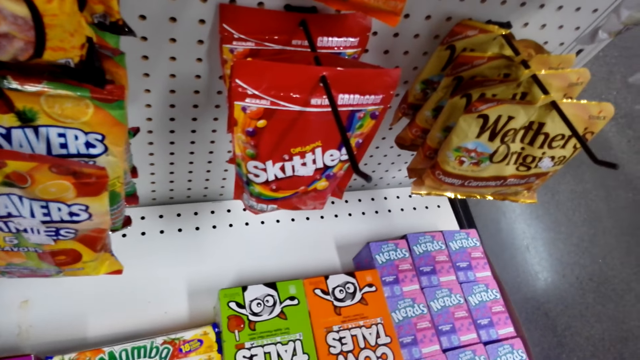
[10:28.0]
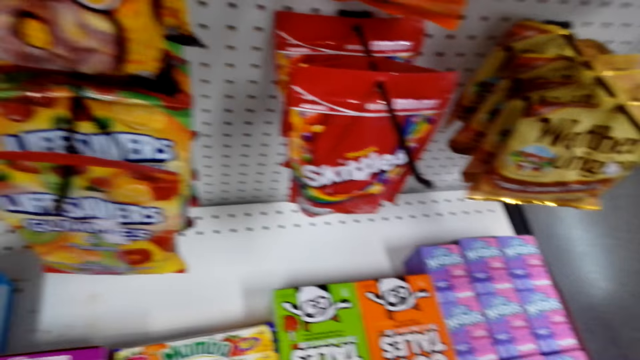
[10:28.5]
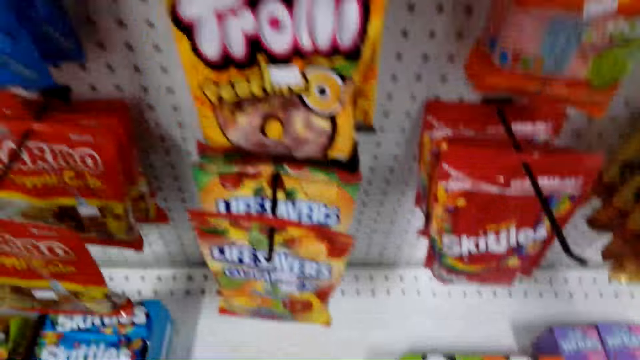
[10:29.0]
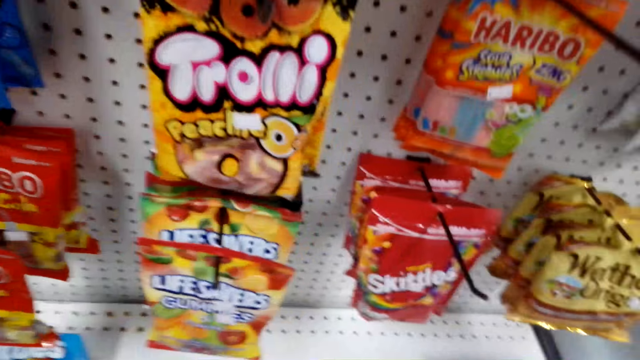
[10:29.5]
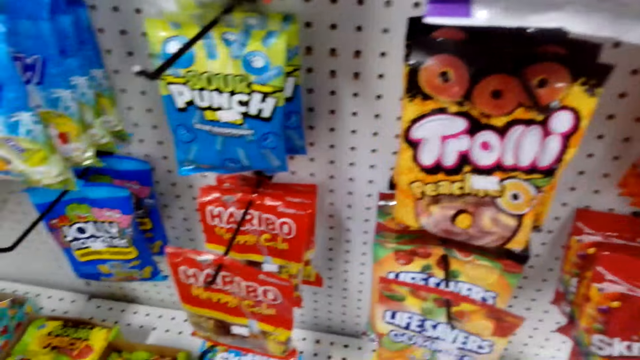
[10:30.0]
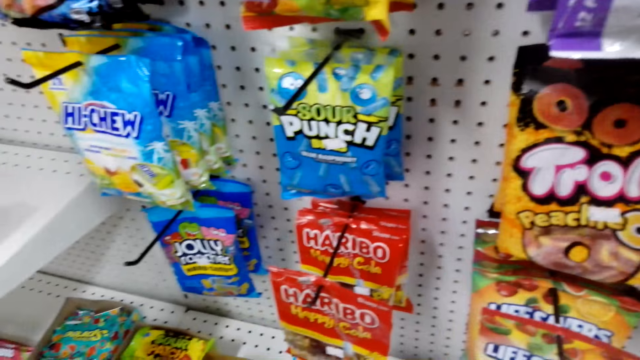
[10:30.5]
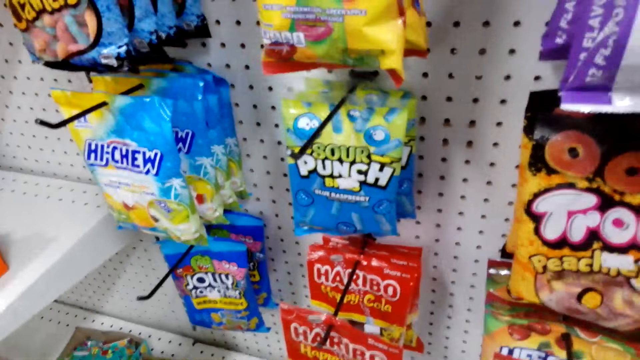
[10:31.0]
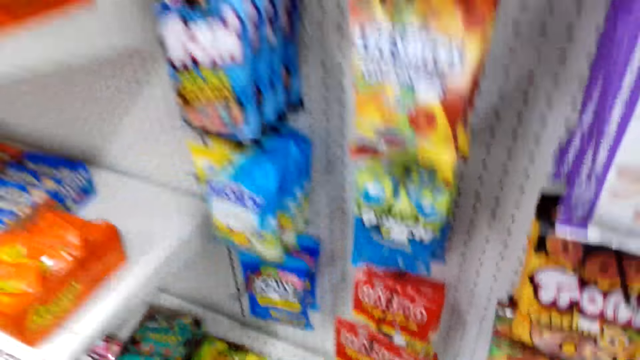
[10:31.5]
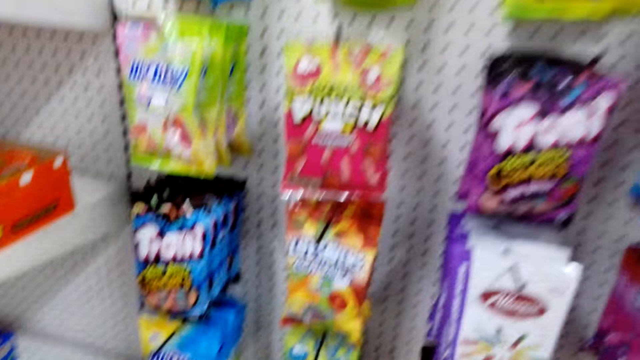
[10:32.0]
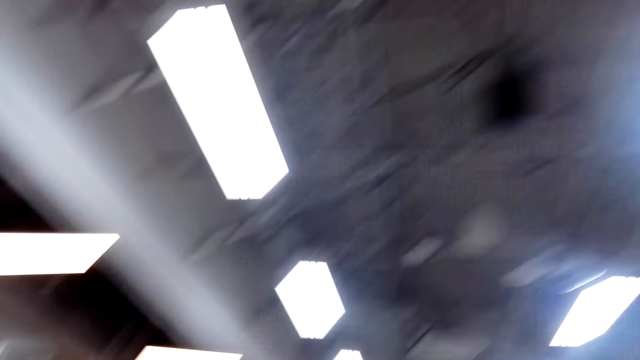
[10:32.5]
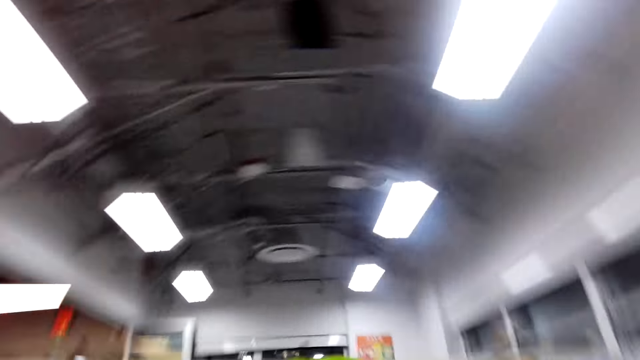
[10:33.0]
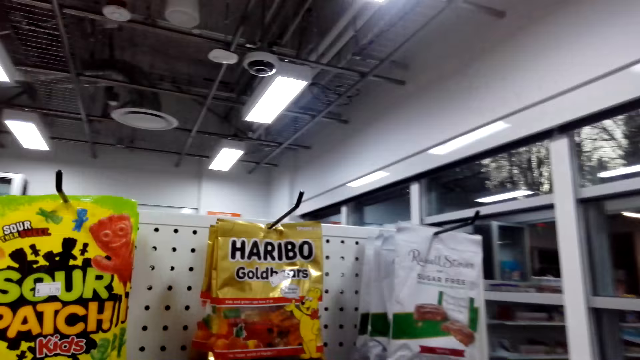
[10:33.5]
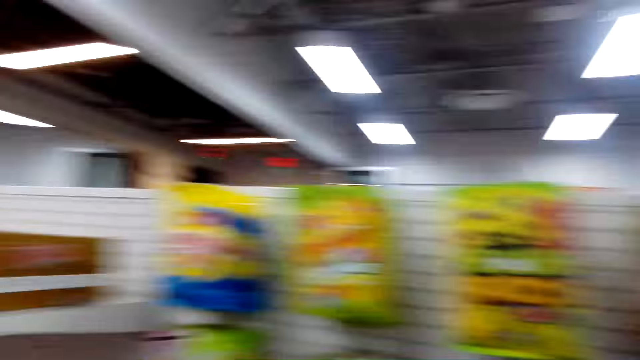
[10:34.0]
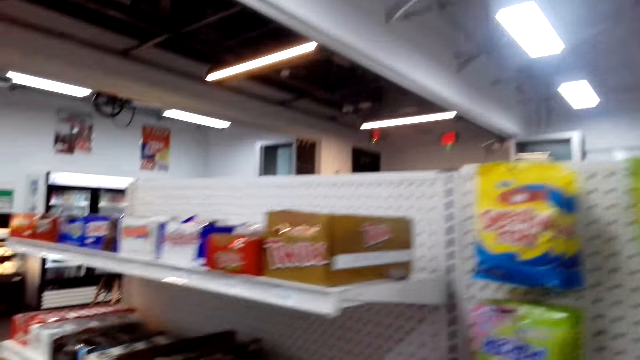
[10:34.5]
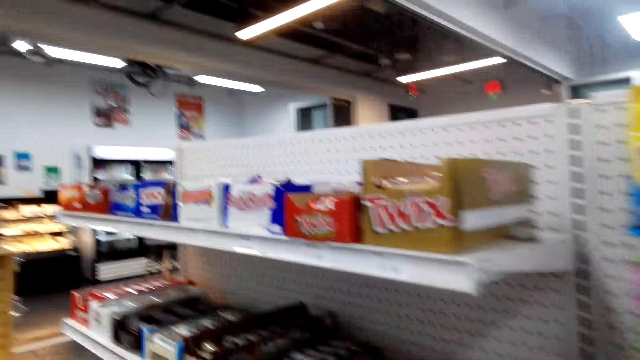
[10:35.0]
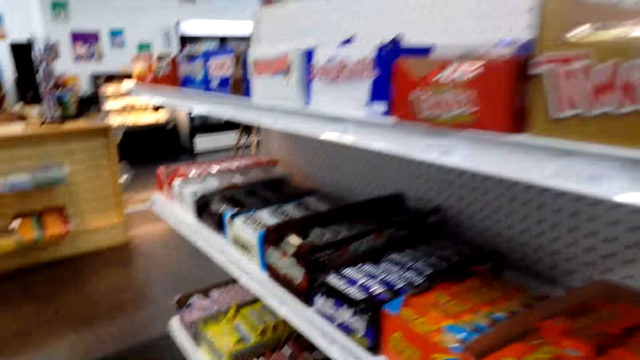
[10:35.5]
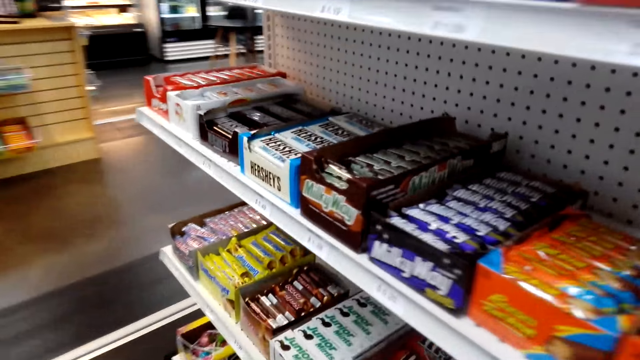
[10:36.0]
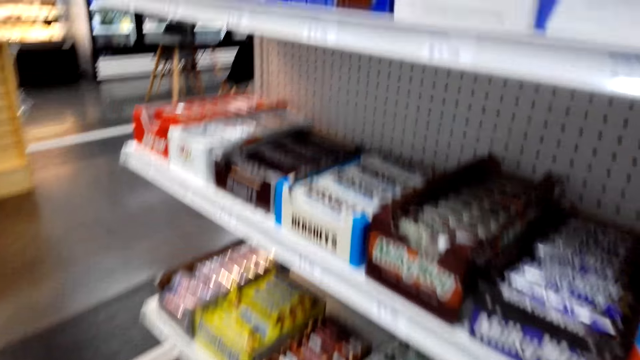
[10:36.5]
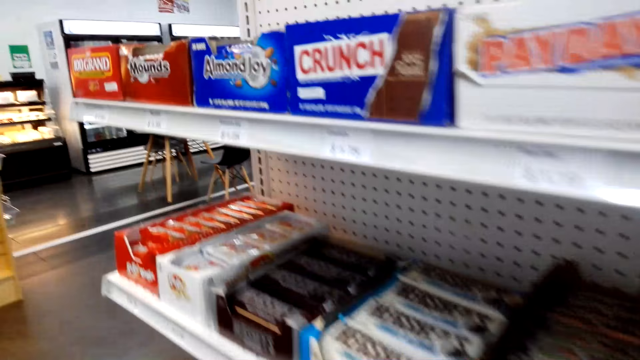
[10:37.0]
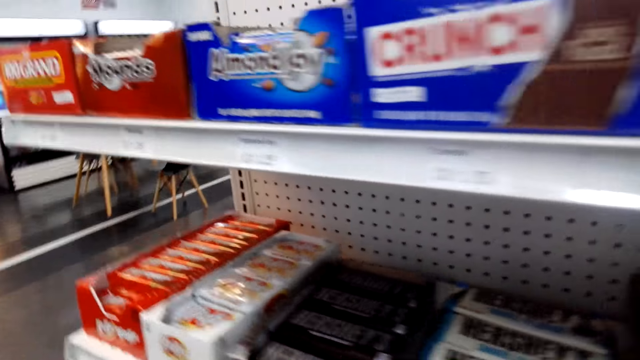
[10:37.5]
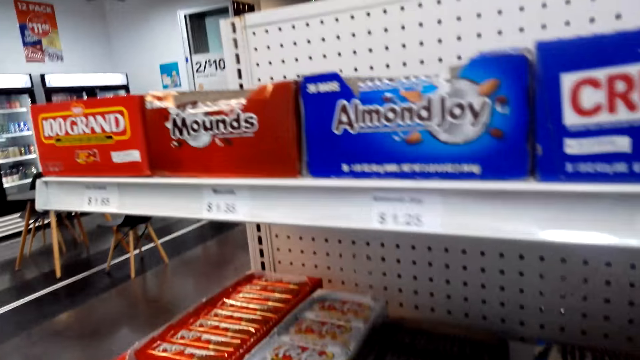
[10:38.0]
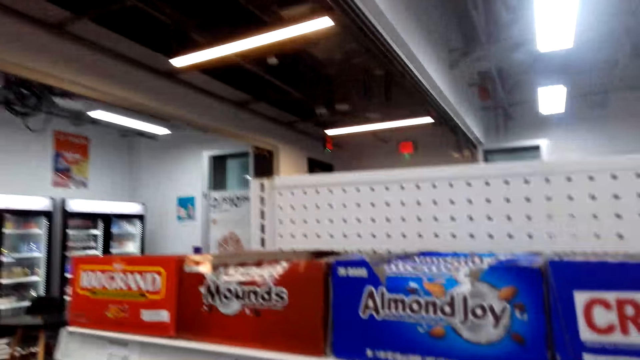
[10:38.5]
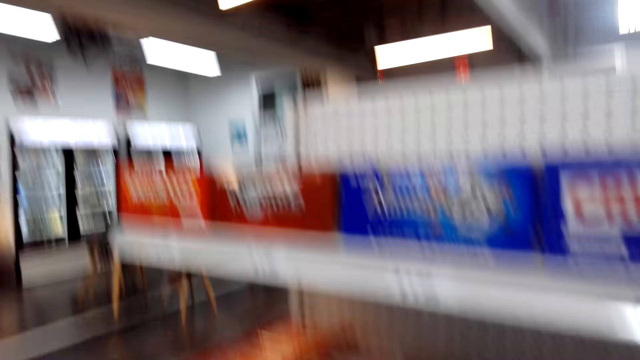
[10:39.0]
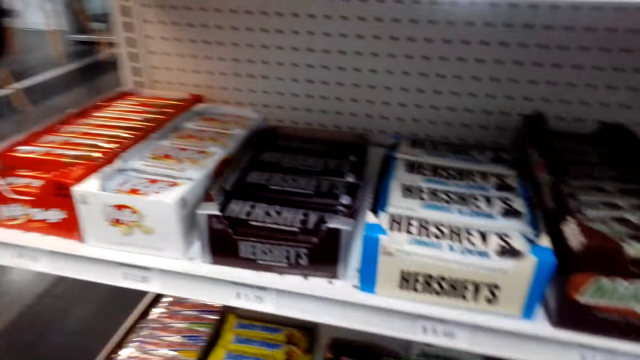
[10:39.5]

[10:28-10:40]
The camera wearer walks around.

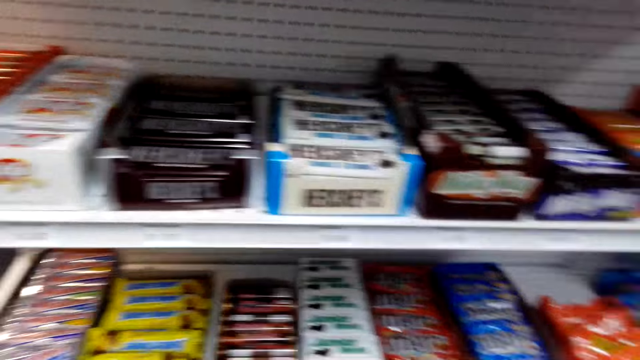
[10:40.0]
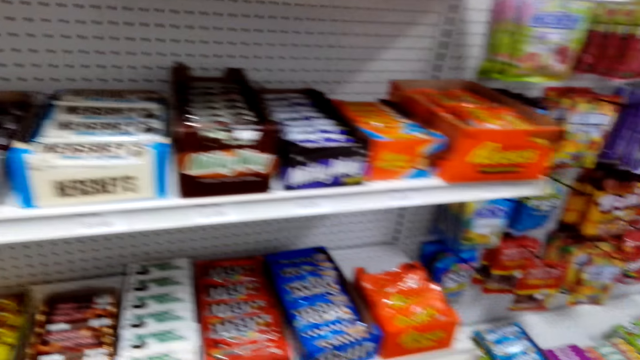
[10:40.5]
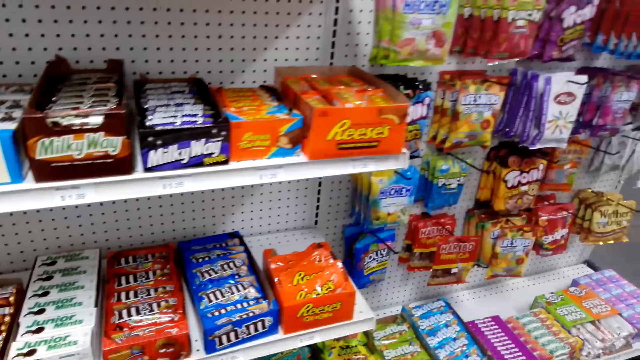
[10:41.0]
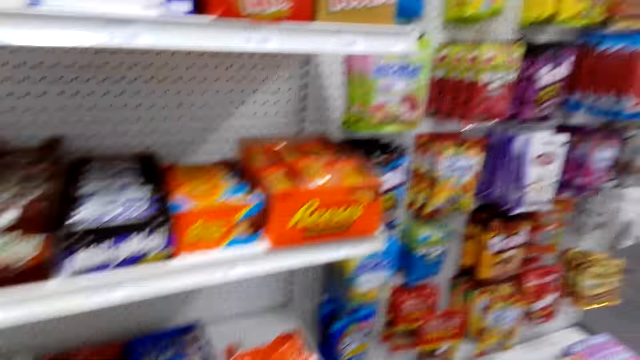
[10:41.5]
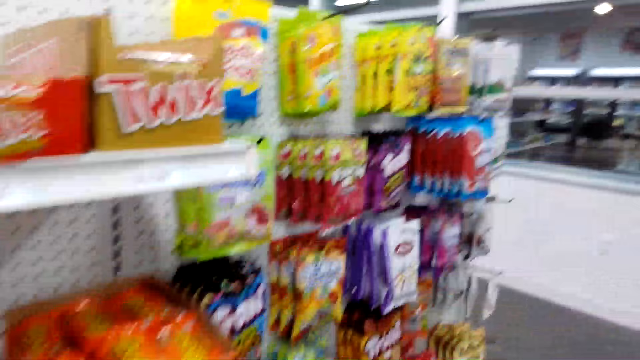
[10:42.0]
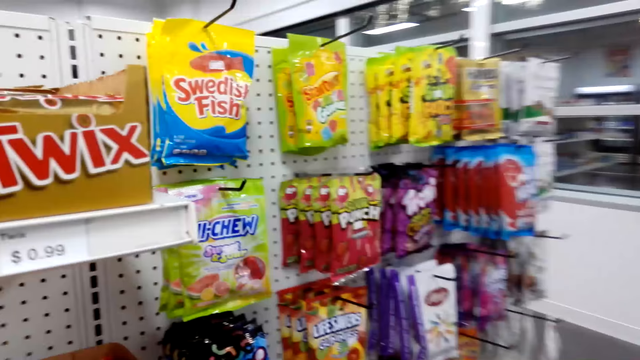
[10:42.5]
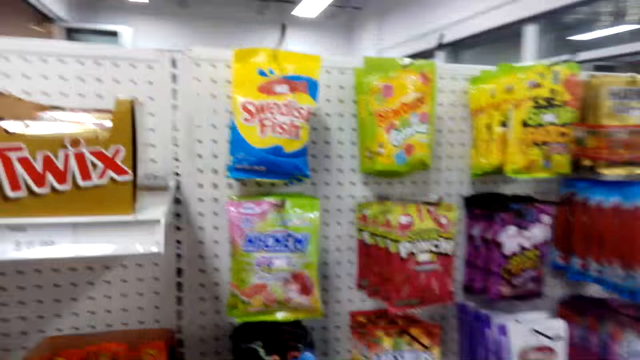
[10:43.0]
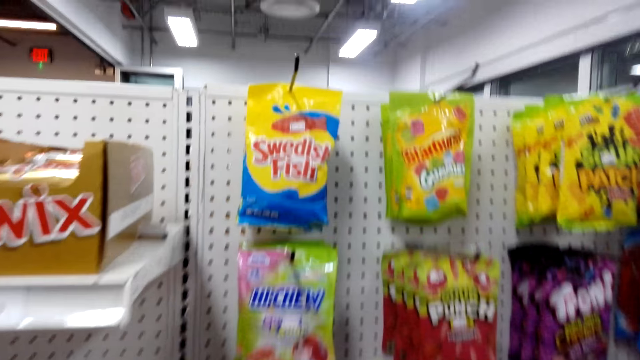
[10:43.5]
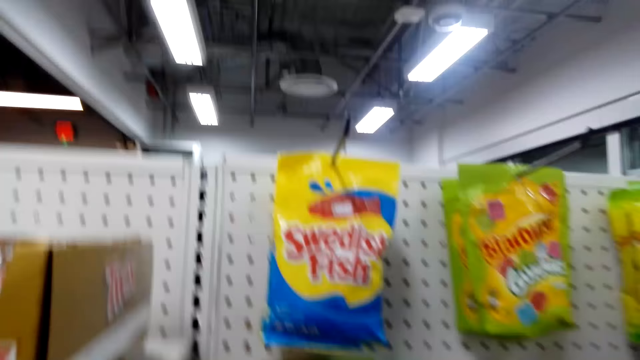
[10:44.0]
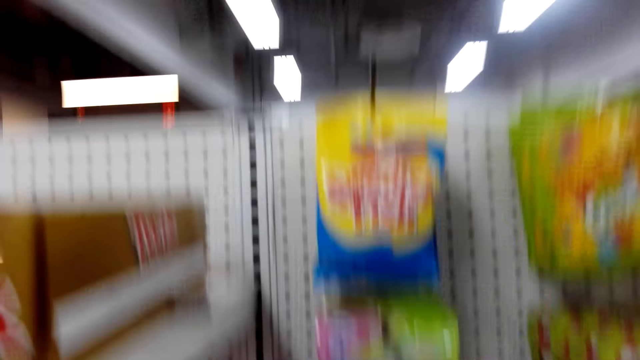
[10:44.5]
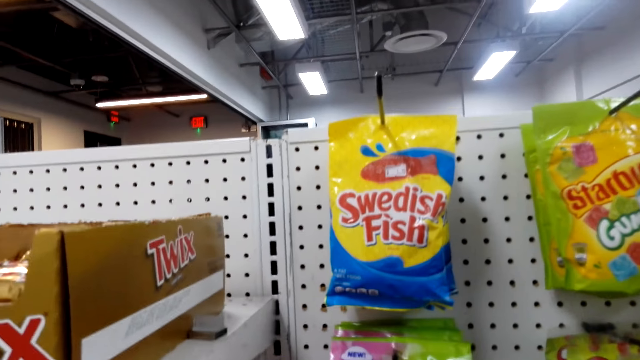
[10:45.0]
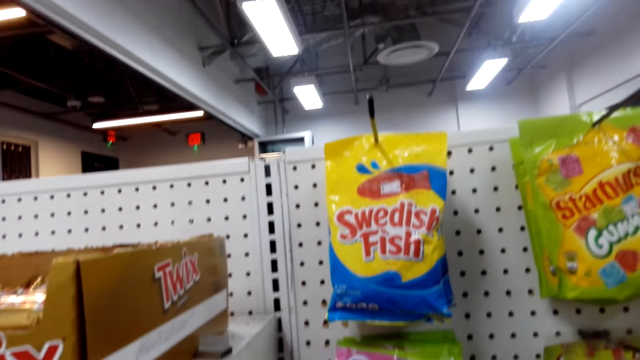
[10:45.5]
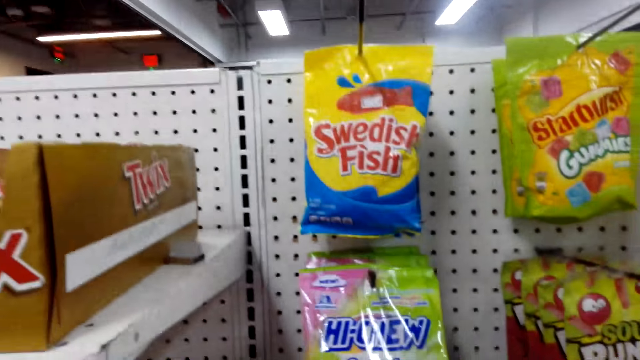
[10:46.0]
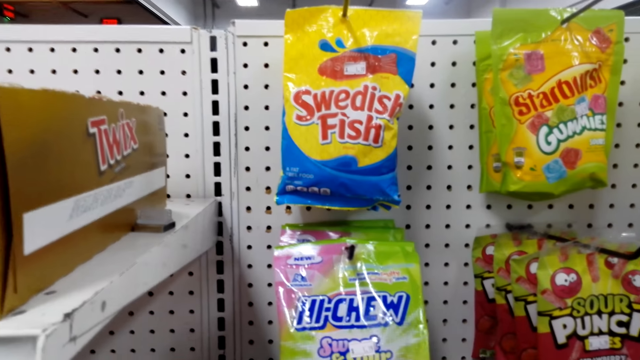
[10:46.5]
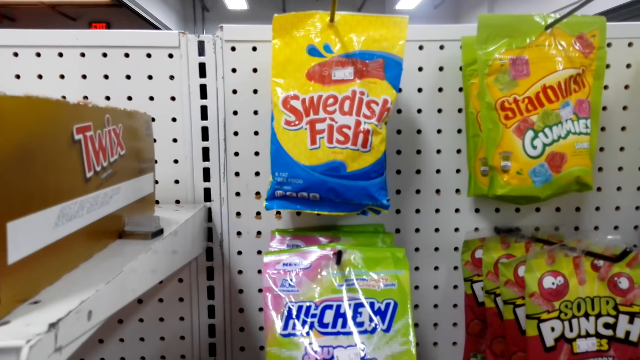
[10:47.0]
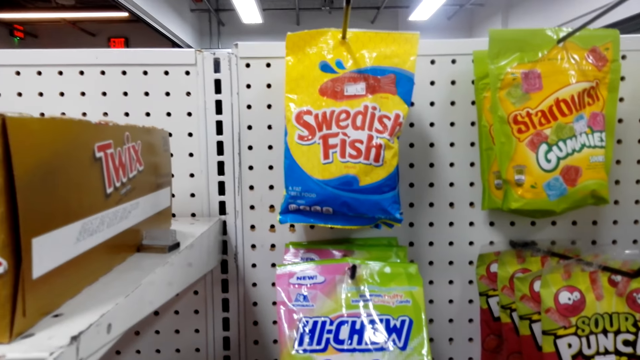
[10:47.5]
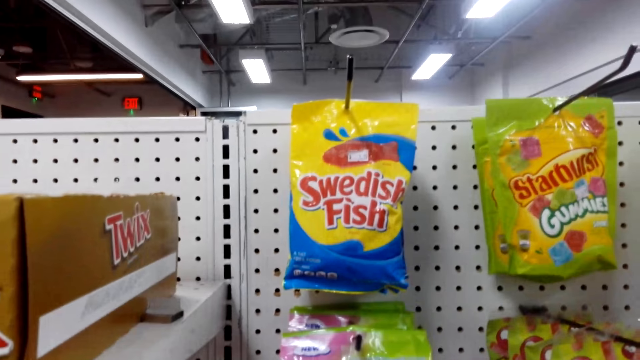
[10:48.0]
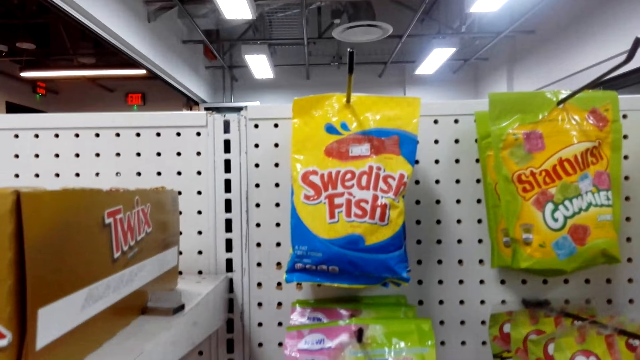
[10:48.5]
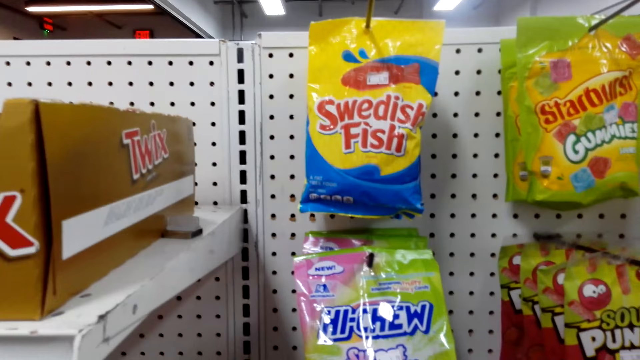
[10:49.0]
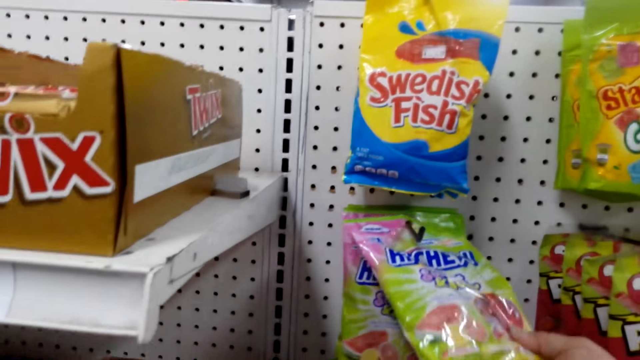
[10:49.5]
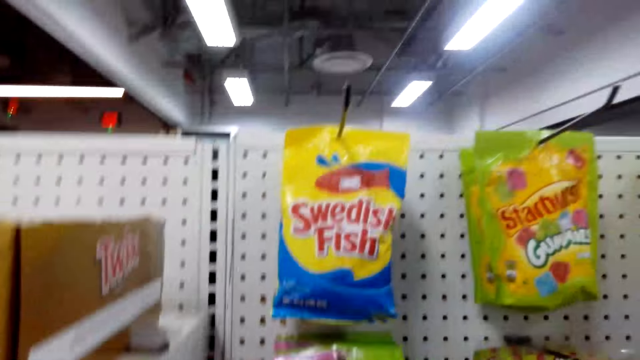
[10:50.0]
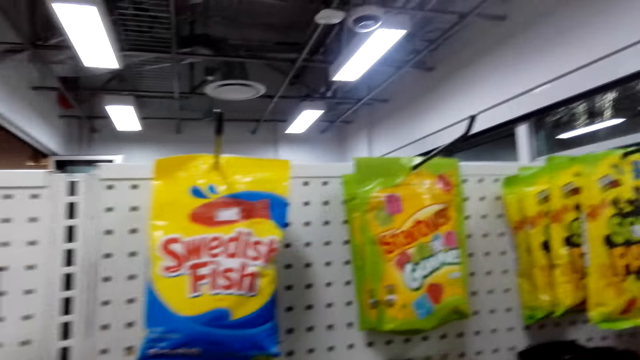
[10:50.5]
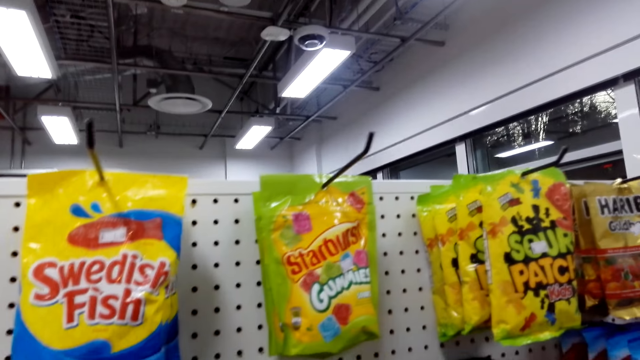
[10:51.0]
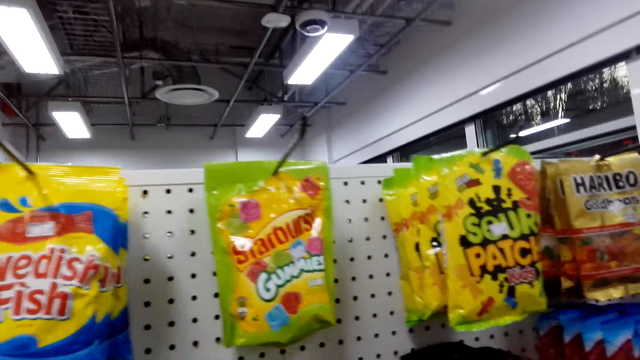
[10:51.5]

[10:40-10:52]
The camera wearer checks items on the store's hanging racks. They touch a bag of Hi-Chew.
